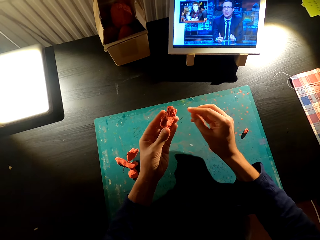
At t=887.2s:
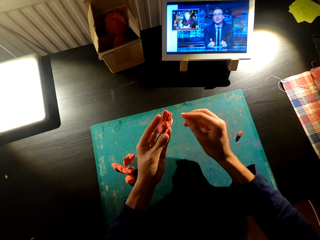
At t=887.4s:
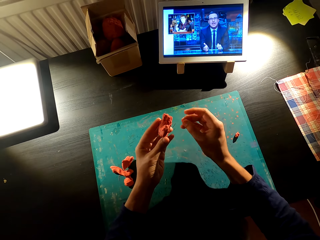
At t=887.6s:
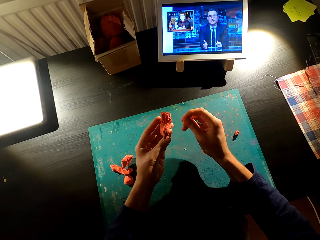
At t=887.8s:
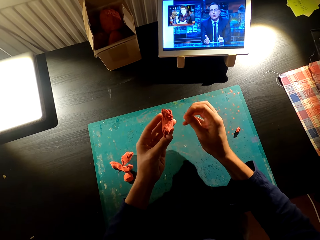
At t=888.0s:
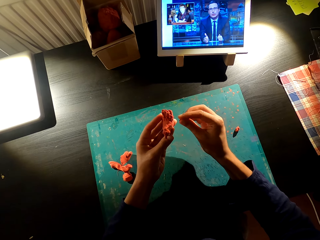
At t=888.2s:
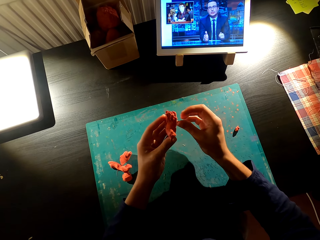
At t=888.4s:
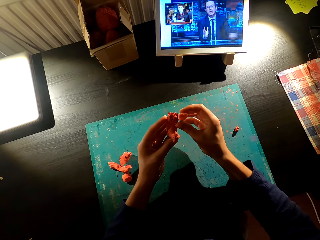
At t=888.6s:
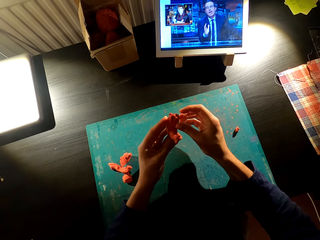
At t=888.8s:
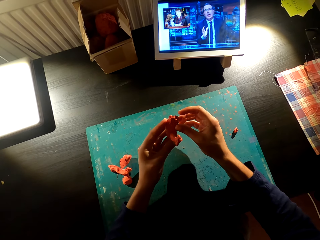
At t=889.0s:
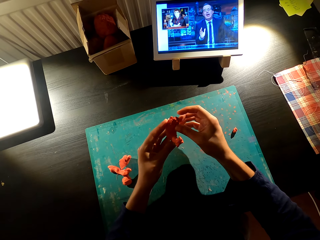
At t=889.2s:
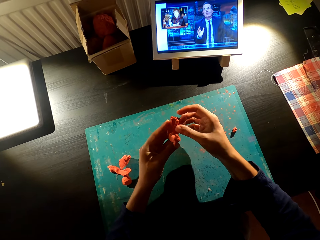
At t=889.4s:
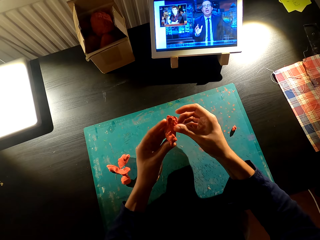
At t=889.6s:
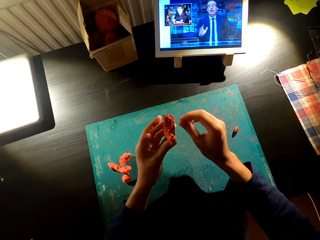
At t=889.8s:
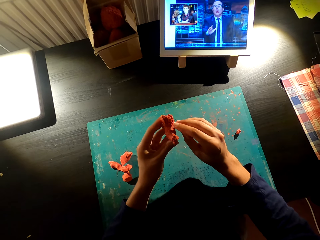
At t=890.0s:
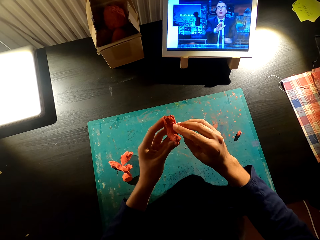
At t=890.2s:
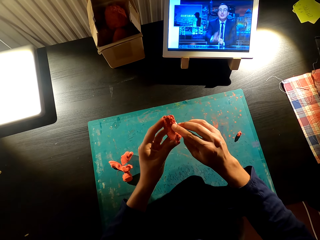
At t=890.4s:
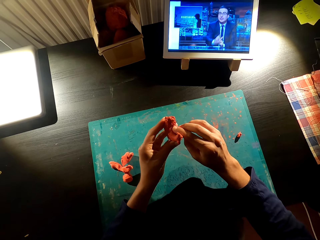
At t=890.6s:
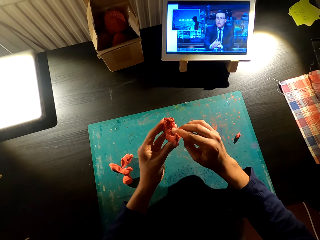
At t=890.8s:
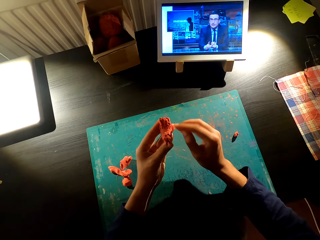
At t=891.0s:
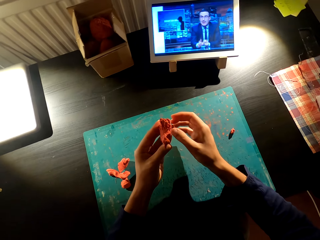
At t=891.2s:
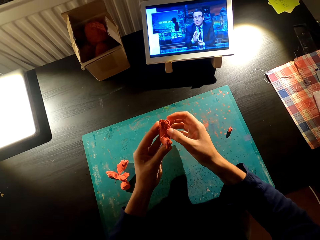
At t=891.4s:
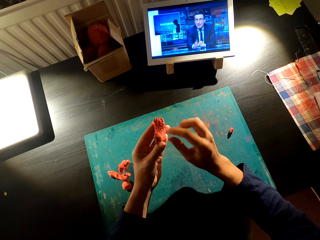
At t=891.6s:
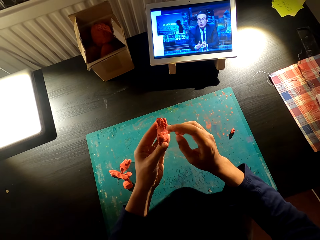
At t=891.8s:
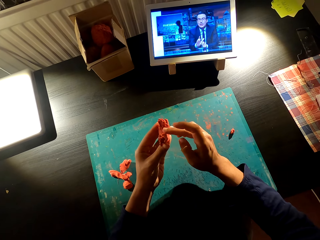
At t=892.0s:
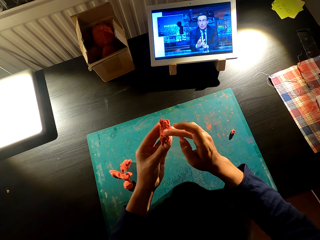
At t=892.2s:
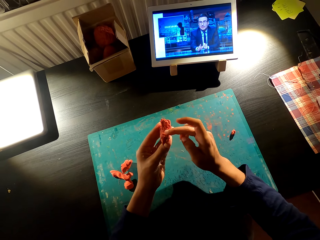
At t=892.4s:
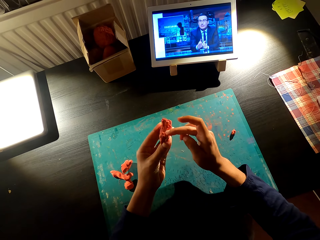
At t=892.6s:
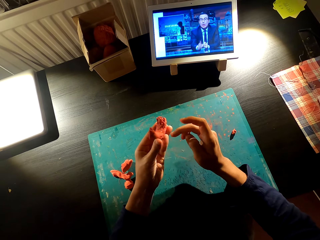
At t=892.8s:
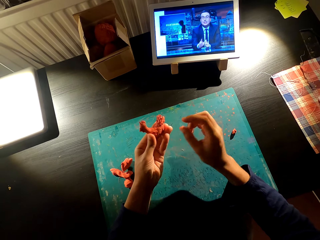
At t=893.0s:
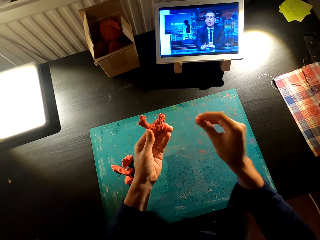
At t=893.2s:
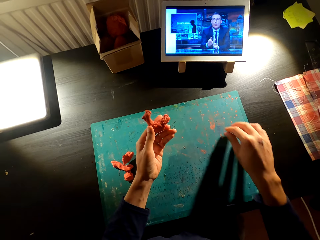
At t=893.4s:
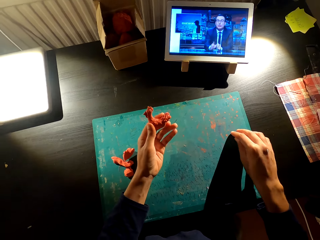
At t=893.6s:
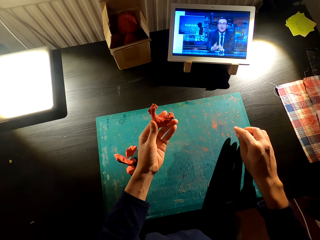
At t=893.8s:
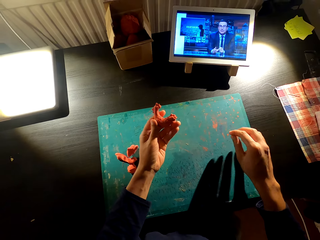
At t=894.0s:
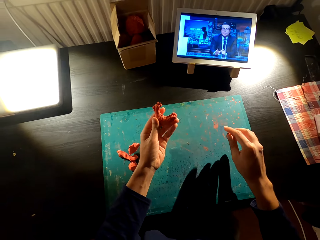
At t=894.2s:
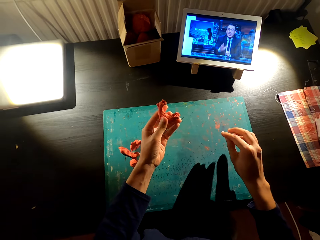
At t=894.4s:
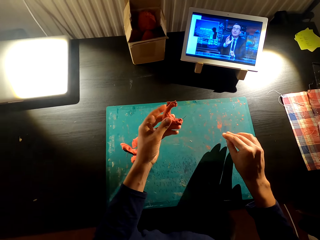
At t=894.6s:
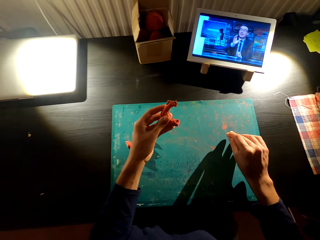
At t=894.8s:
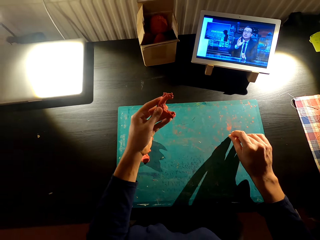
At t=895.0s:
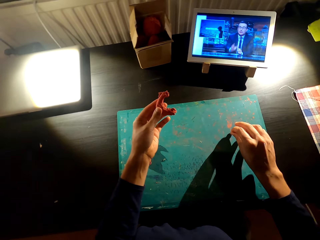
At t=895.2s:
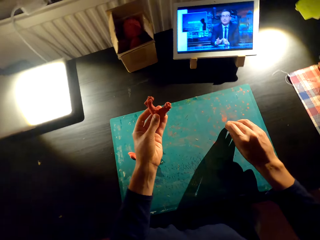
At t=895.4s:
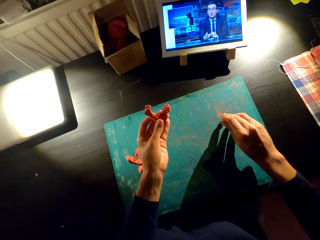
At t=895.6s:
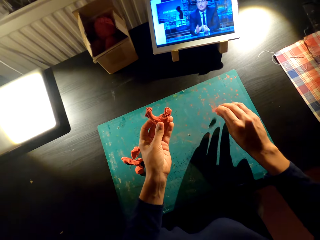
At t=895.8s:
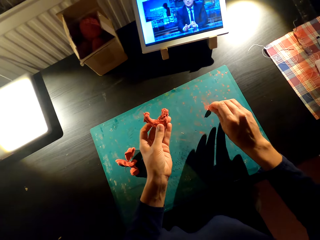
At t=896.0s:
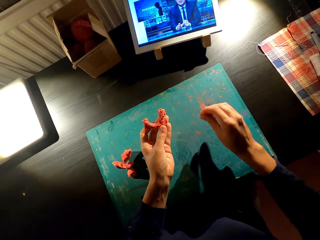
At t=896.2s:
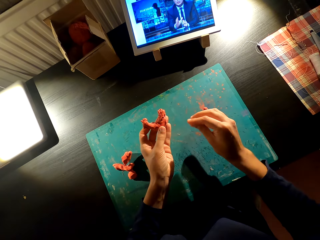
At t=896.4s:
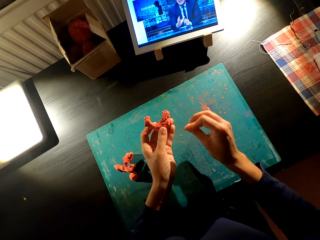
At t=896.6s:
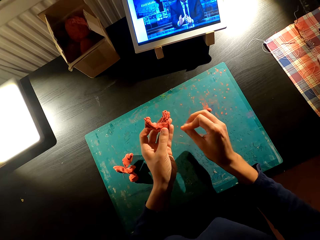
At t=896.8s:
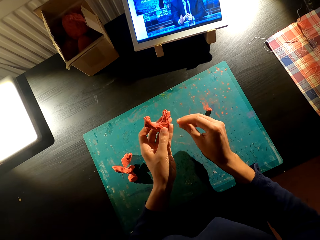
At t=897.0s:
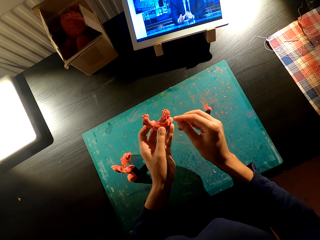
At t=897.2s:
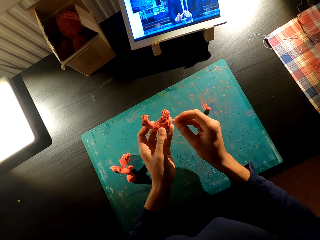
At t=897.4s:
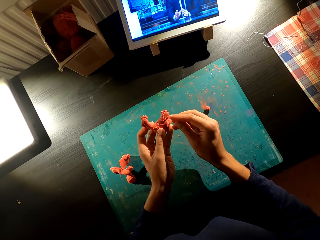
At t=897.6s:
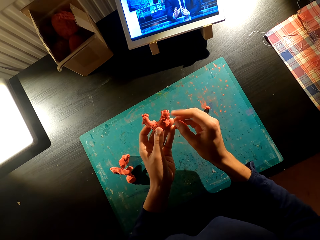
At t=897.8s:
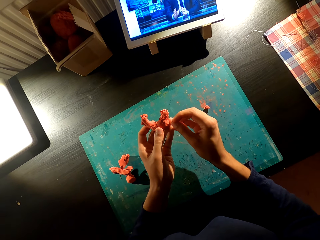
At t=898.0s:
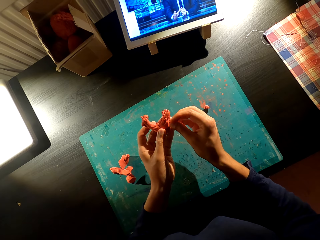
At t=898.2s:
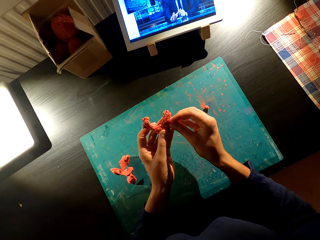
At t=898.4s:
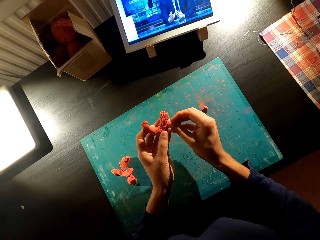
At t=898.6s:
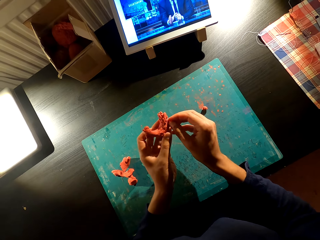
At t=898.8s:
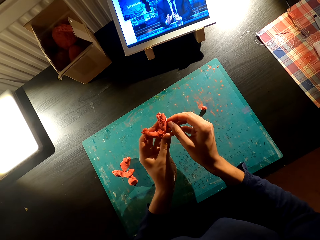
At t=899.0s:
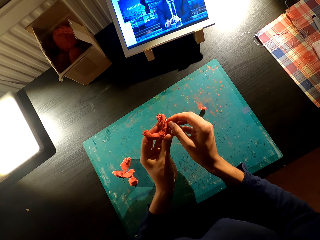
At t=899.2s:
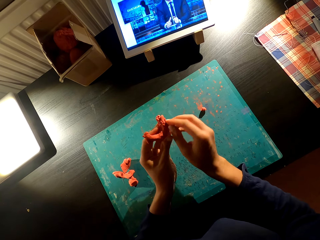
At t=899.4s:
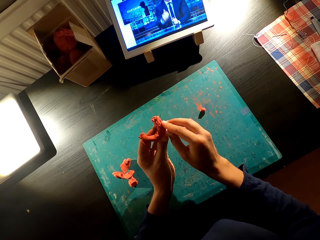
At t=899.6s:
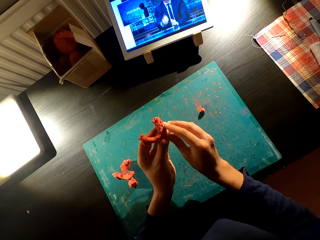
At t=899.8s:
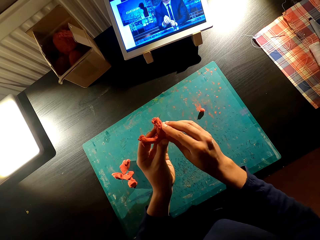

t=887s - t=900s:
The camera wearer attaches clay together. He cuts the clay on the table with his right hand. He holds something with his hands. He attaches the clay together.

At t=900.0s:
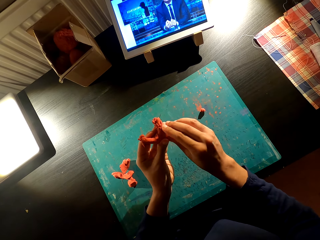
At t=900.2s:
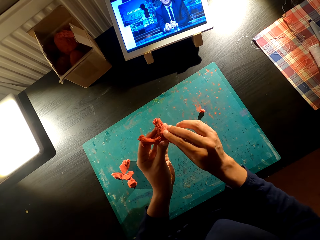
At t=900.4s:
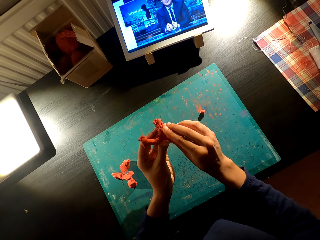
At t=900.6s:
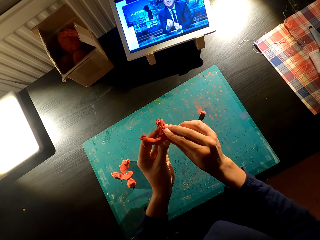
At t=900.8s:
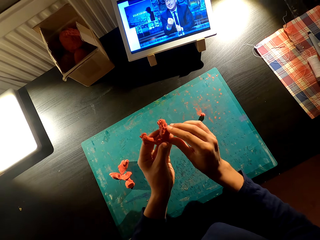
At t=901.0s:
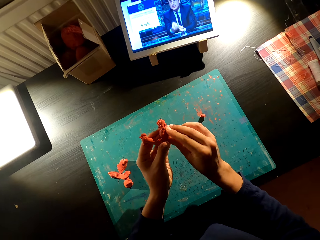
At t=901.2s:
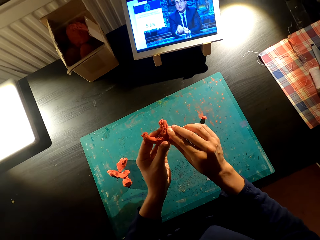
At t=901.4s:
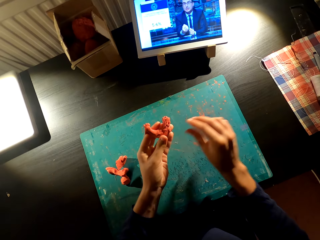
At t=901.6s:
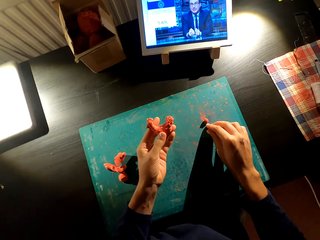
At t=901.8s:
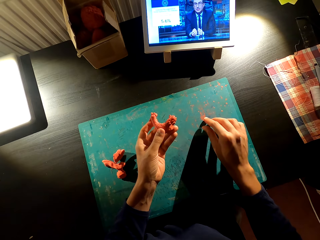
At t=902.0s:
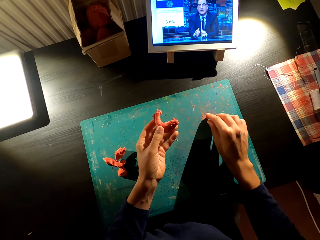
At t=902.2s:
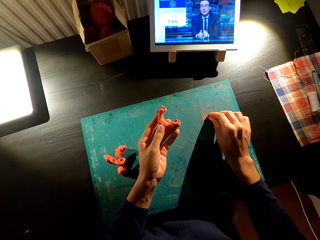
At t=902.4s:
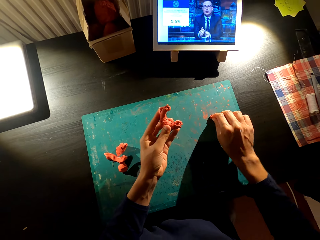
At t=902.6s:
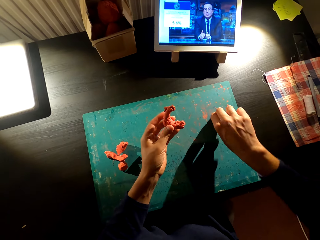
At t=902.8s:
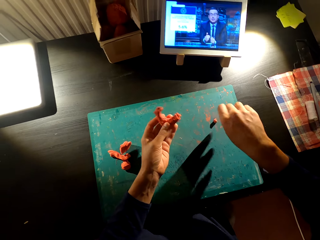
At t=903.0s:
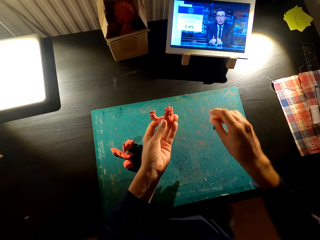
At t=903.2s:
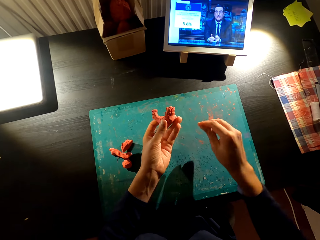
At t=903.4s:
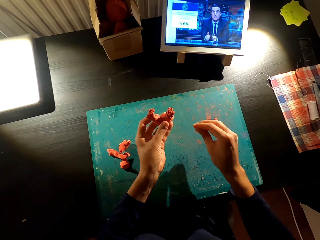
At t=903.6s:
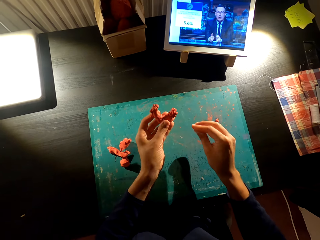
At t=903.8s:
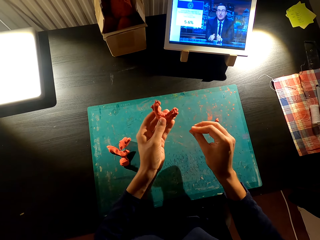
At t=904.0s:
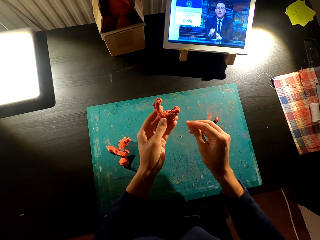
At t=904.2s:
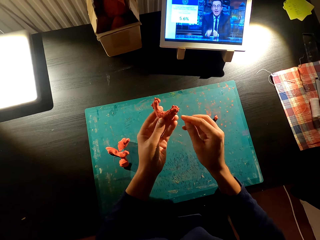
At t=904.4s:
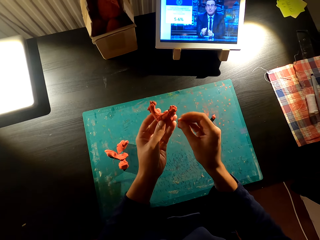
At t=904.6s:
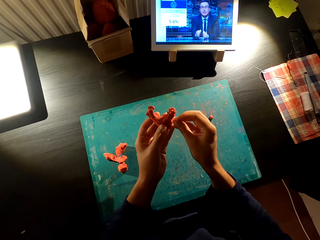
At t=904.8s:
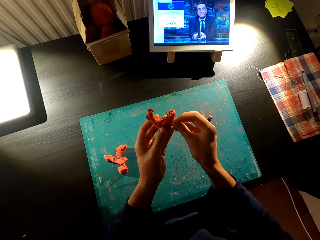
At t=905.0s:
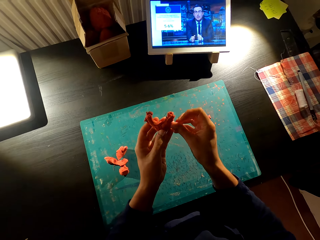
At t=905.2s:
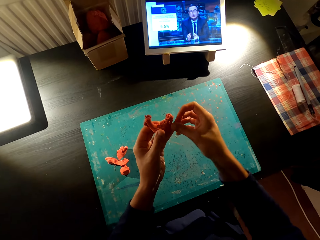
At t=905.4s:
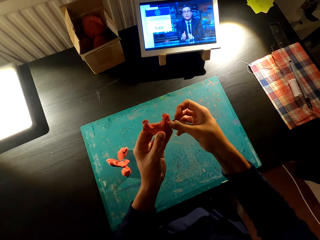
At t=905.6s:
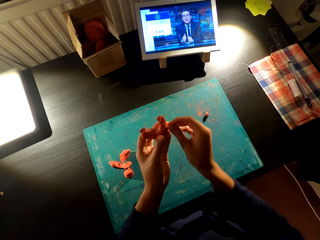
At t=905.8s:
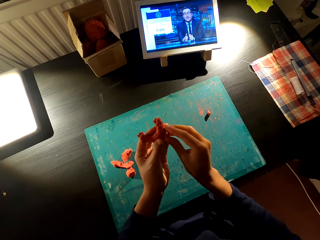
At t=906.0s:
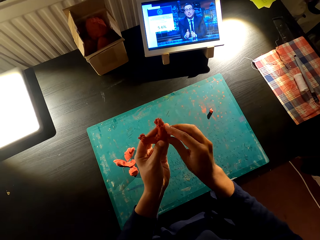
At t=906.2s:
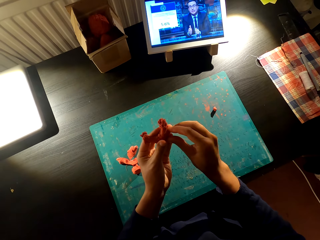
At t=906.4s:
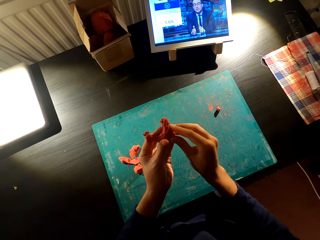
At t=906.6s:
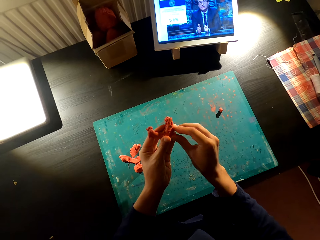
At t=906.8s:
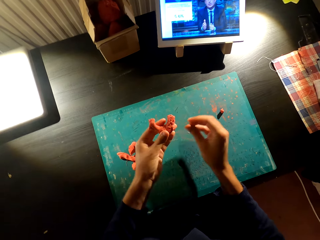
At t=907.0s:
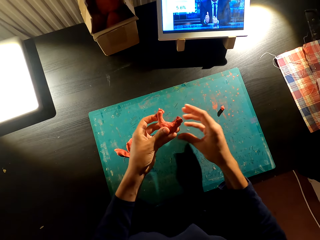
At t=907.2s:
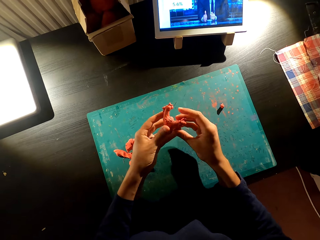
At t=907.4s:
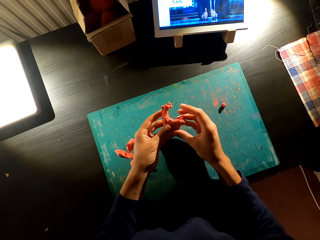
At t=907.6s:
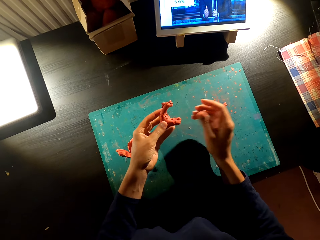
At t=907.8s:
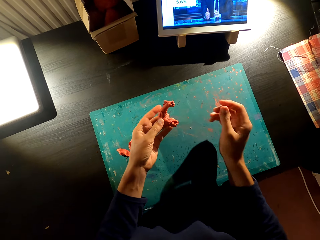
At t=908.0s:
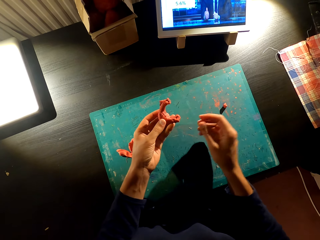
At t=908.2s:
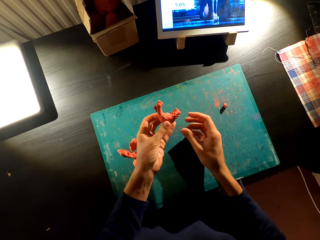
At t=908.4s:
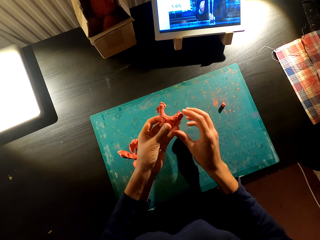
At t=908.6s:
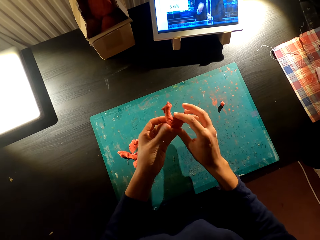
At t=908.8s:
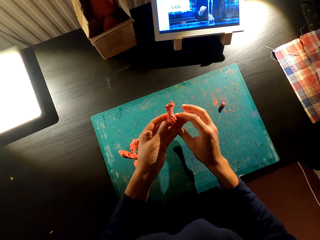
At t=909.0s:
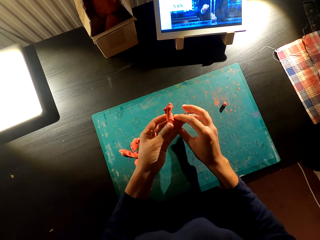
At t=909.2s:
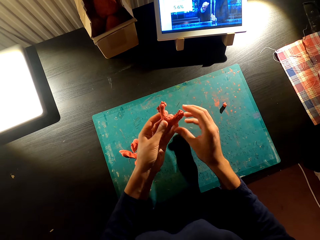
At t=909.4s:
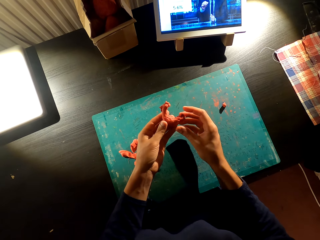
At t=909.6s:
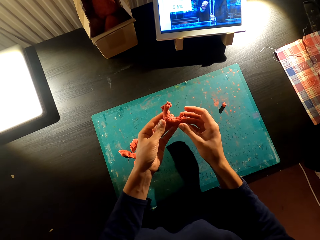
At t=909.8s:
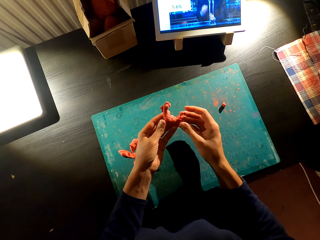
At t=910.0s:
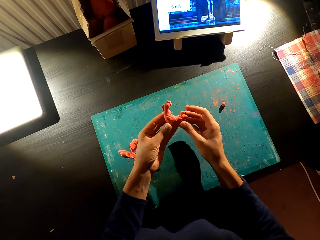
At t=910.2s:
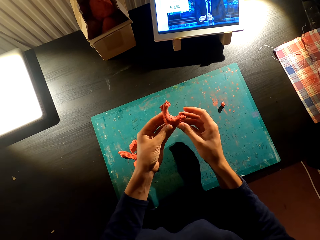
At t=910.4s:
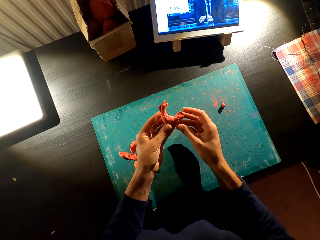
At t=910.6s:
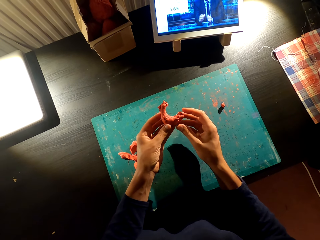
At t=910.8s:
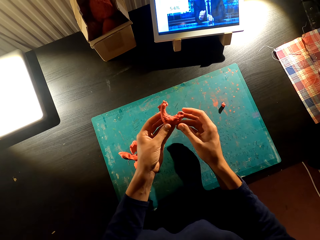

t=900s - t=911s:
The camera wearer cuts clay on the table with his right hand. He holds something with his hands. He attaches the clay together.
